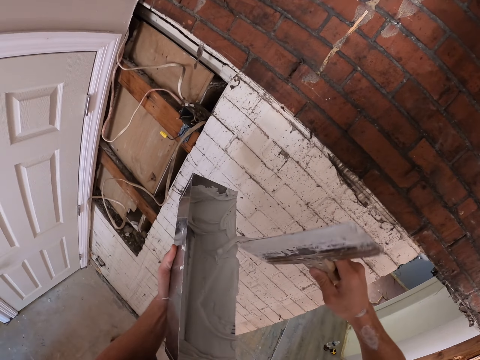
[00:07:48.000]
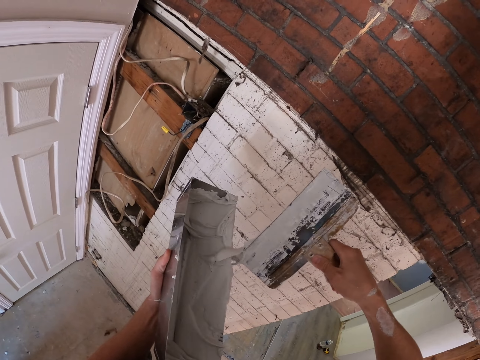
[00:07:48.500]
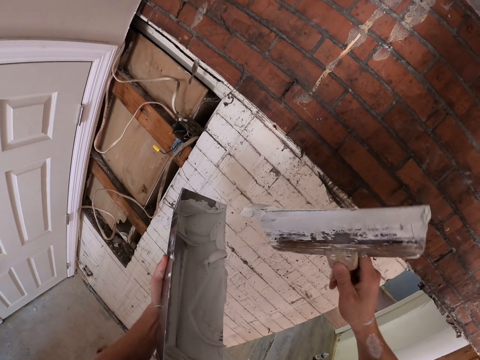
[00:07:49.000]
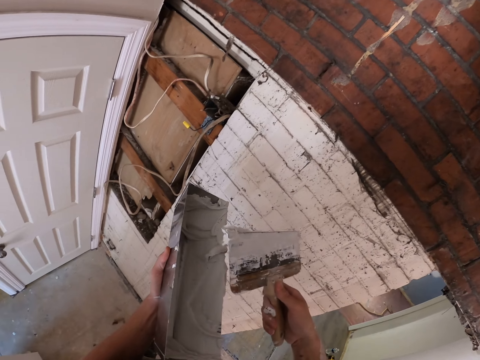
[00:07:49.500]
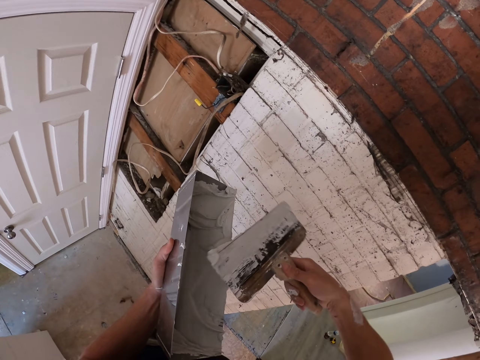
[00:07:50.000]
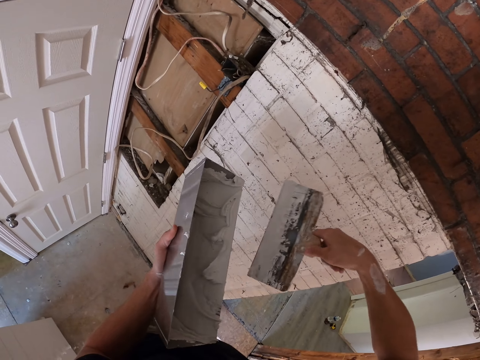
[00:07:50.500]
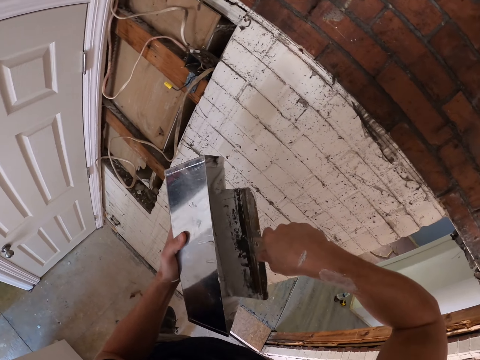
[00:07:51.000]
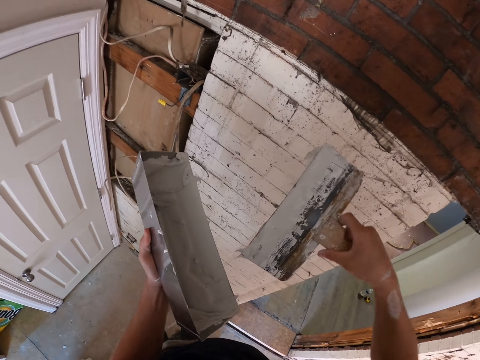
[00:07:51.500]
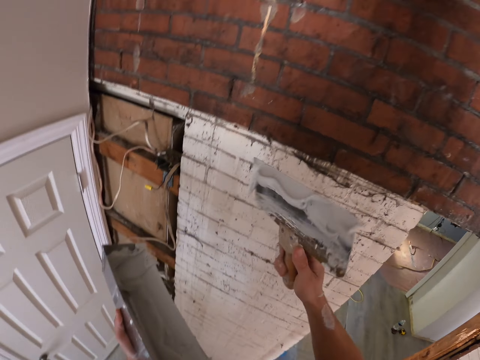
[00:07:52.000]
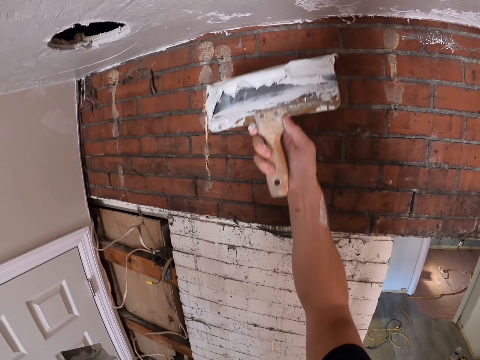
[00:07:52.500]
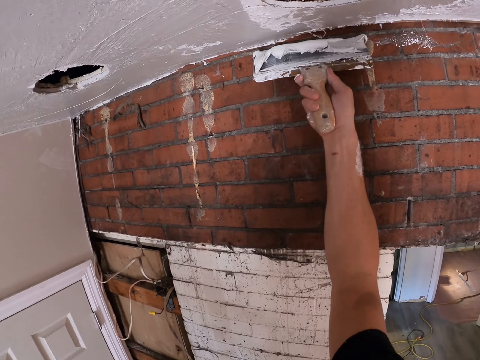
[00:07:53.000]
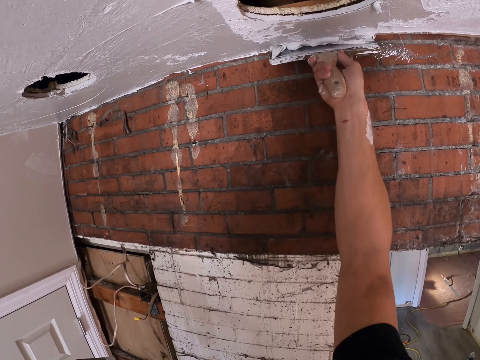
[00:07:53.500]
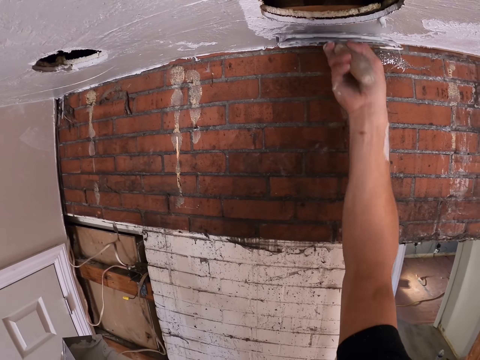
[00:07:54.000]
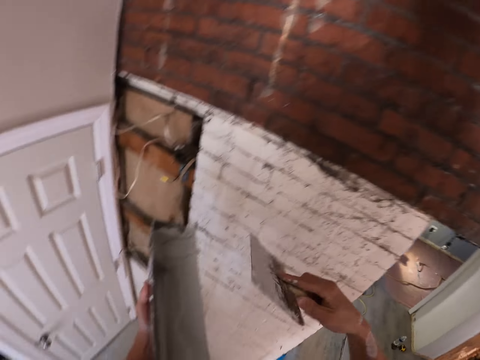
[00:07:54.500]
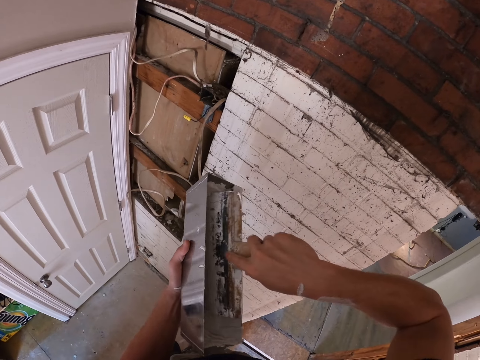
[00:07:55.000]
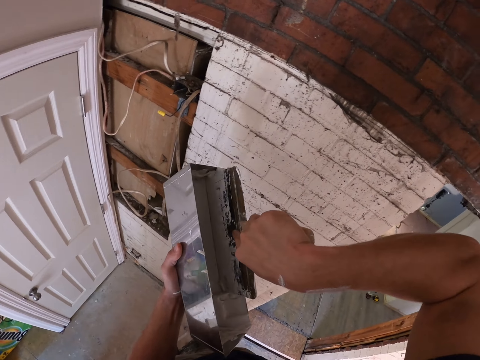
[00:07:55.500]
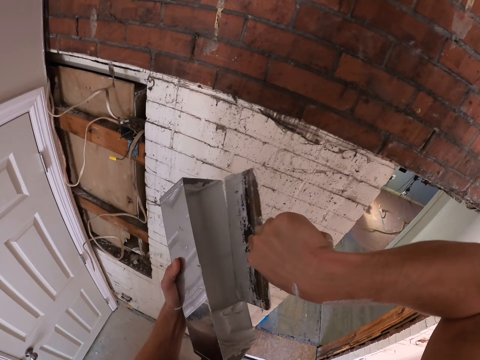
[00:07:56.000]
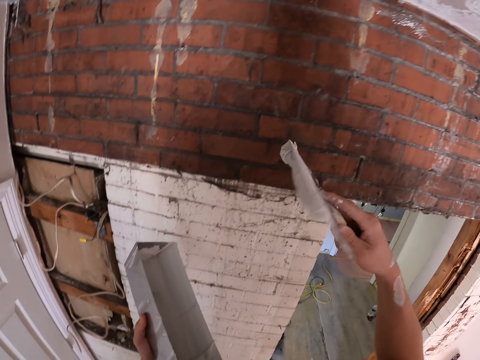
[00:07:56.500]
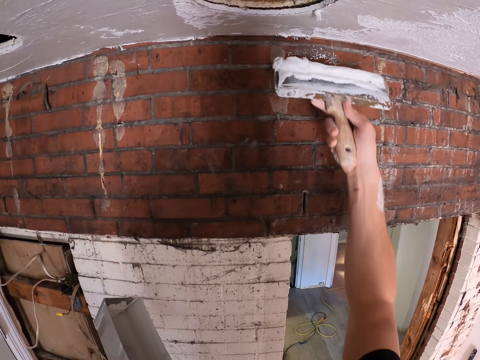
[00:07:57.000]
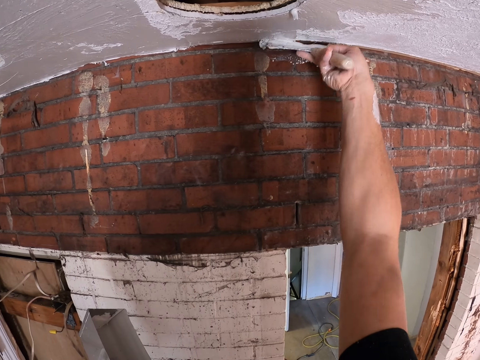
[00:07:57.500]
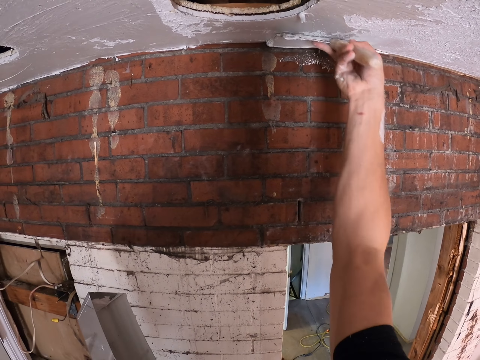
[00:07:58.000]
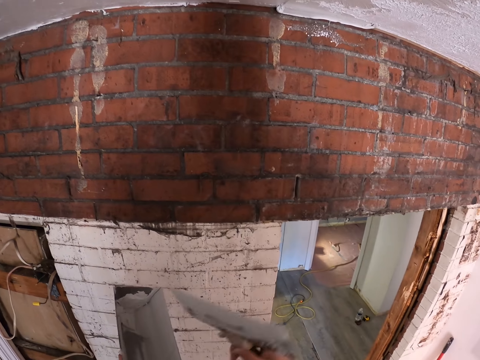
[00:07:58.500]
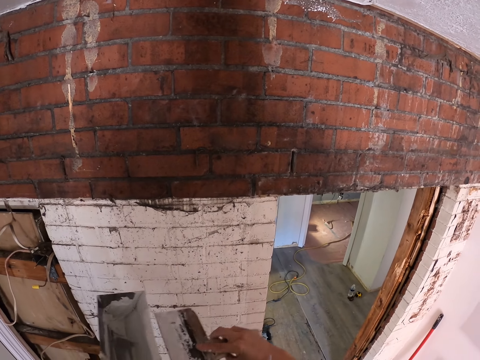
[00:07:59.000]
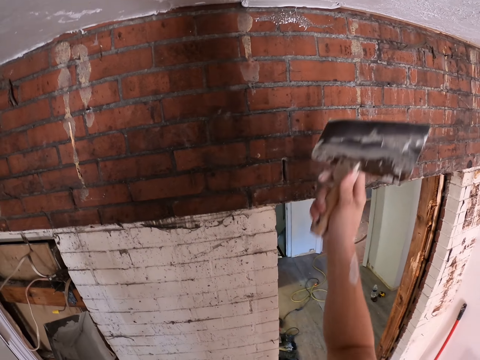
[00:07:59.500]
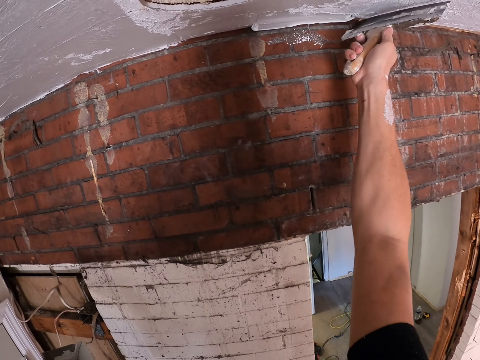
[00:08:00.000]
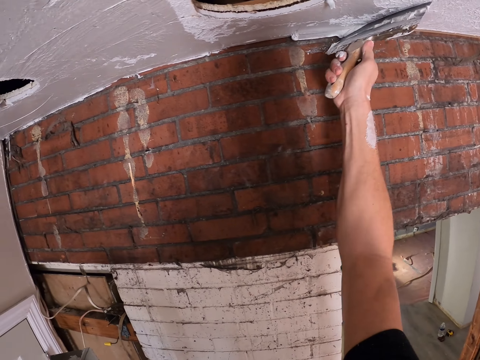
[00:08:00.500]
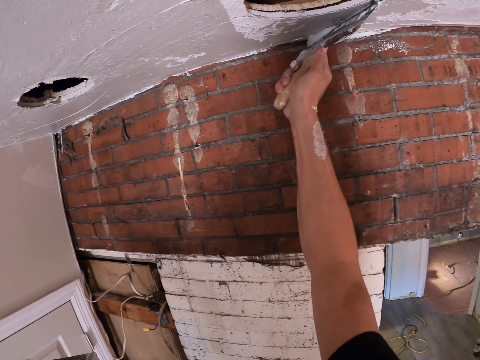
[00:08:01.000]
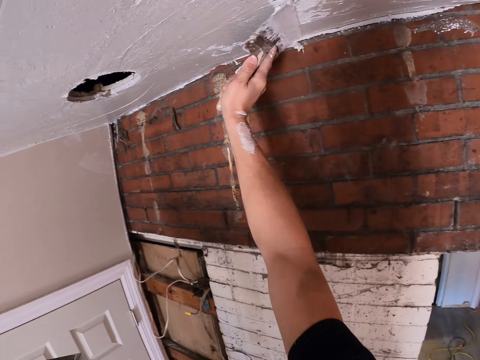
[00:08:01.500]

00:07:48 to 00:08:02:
The camera wearer wipes the brush with a container. They paint the ceiling wall with a paint brush. They remove the paint brush from the wall. They pick the paint with the brush from the container. They stare at the paint brush in the right hand. They paint the ceiling wall with the paint brush. They remove the paint brush from the wall. They wipe the brush with the container. They paint the ceiling wall with the paint brush.

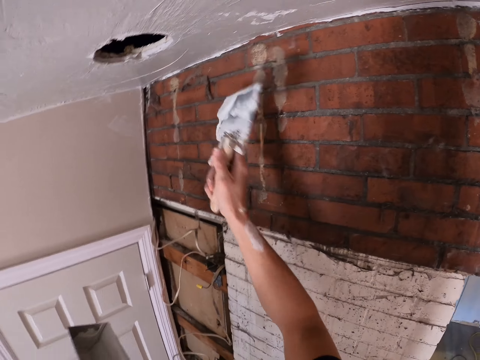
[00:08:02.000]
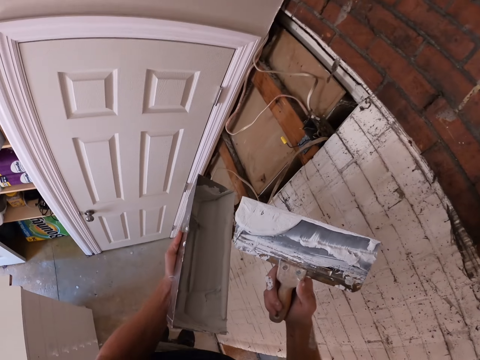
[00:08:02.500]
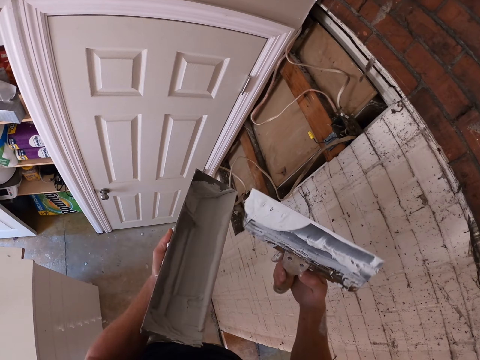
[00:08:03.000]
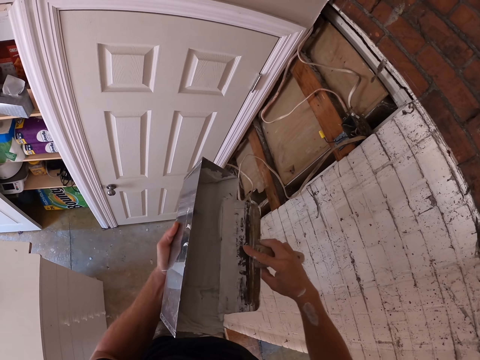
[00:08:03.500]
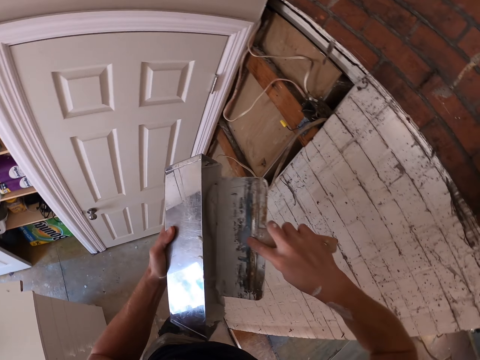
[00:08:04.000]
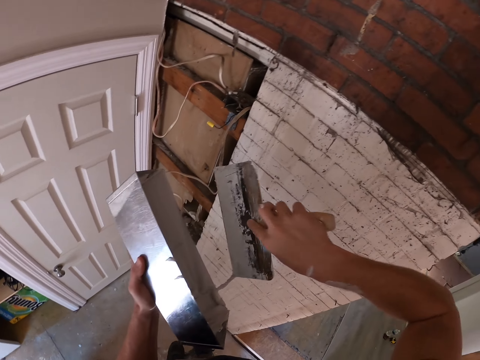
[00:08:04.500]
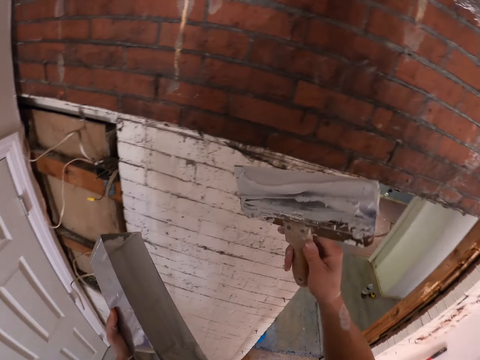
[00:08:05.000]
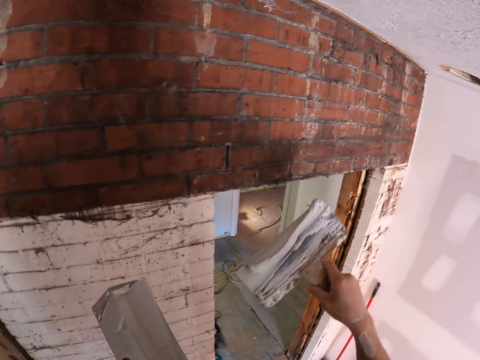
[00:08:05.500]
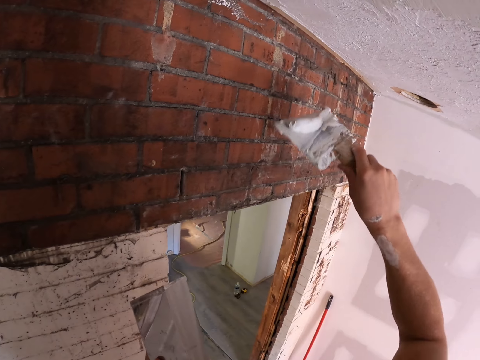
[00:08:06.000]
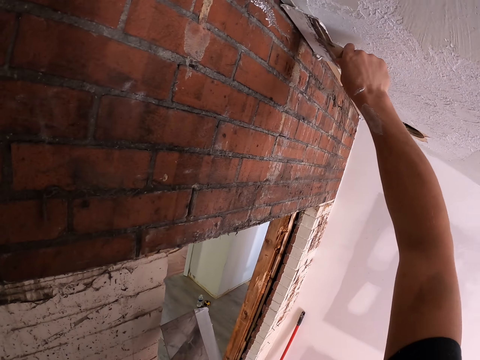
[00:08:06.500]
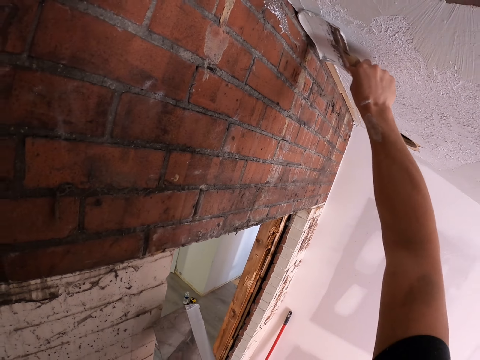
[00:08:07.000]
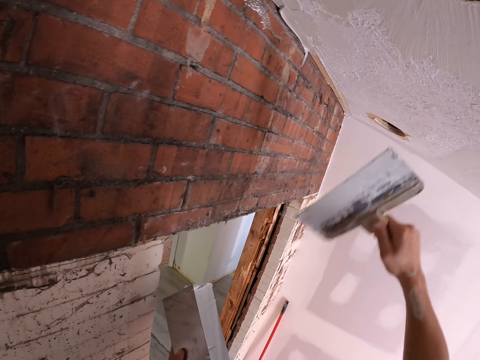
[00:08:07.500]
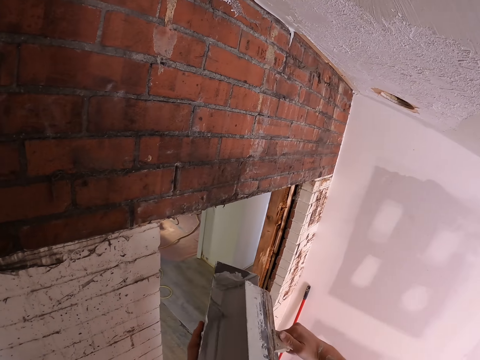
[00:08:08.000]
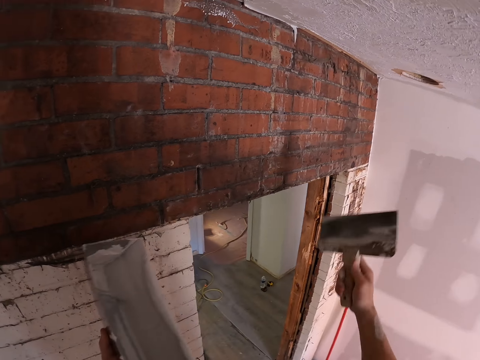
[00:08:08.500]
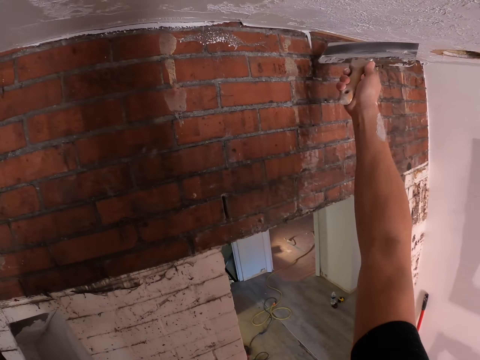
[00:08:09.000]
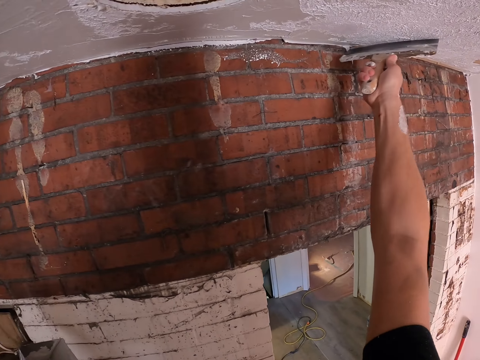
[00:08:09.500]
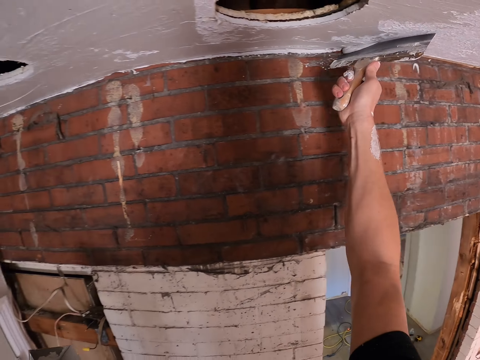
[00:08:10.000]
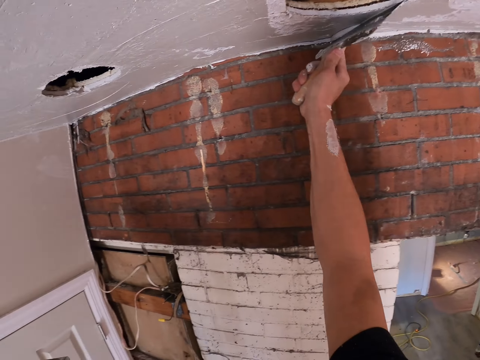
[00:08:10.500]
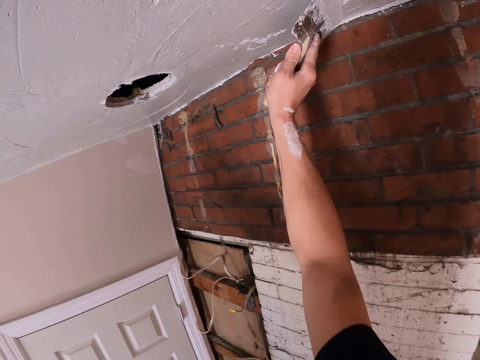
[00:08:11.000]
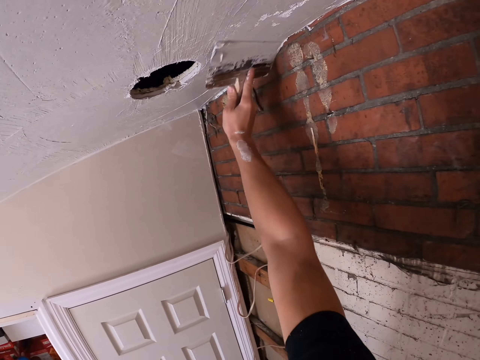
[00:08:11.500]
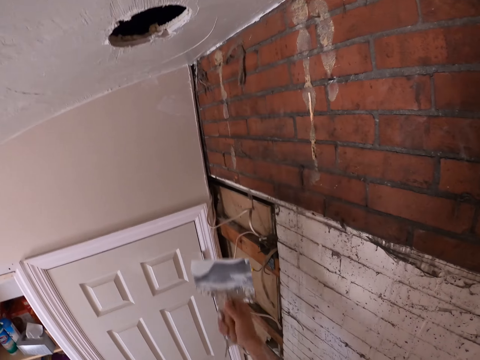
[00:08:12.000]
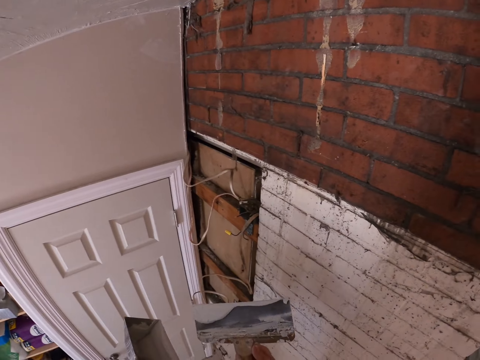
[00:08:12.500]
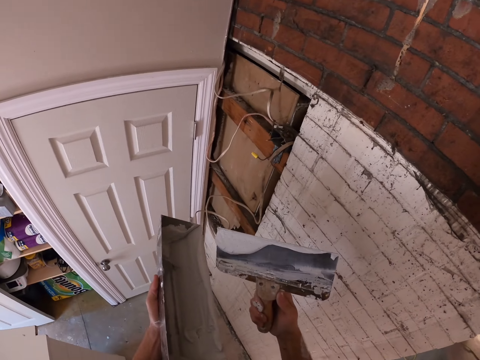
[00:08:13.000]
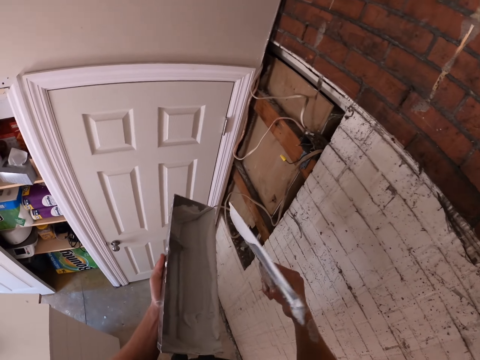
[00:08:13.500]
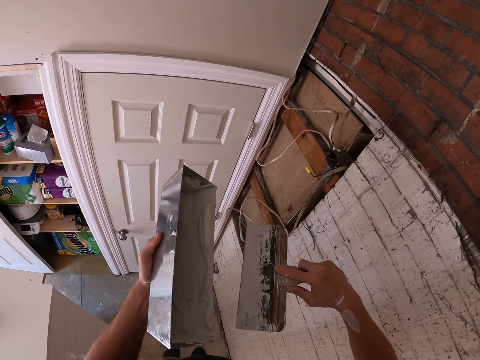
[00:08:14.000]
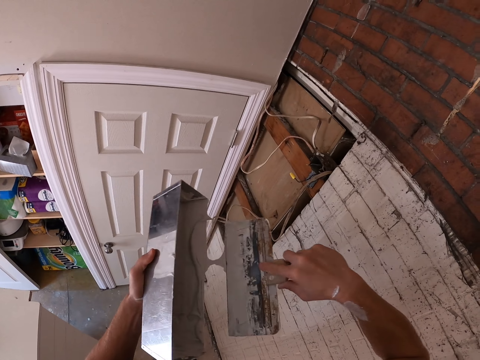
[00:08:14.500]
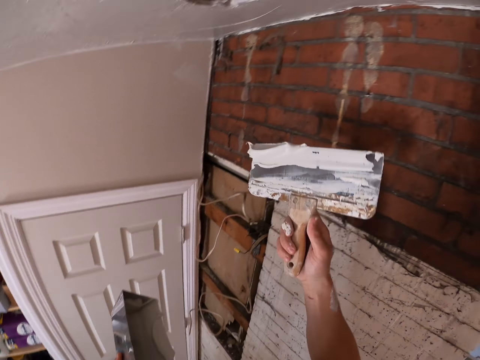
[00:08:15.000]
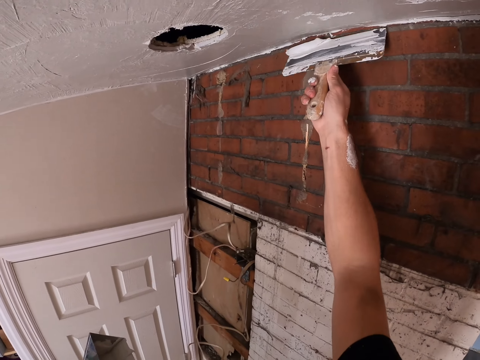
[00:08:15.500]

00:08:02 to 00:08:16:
The camera wearer removes the paint brush from the wall. They stare at the paint brush in the right hand. They wipe the brush with a container. They pick the paint with the brush from the container. They stare at the paint brush in the right hand. They paint the ceiling wall with the paint brush. They remove the paint brush from the wall. They wipe the brush with the container. They paint the ceiling wall with the paint brush. They remove the paint brush from the wall. They stare at the paint brush in the right hand. They wipe the brush with the container. They pick the paint with the brush from the container. They plaster the ceiling using a putty plaster.
